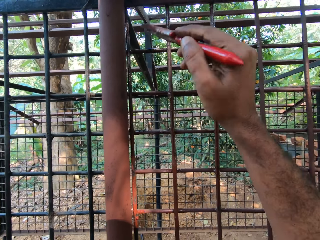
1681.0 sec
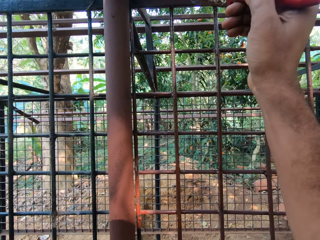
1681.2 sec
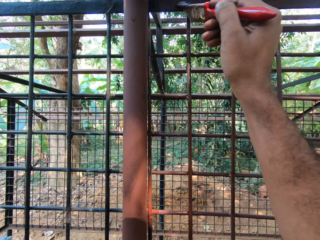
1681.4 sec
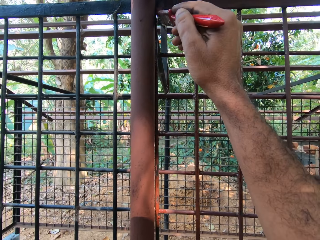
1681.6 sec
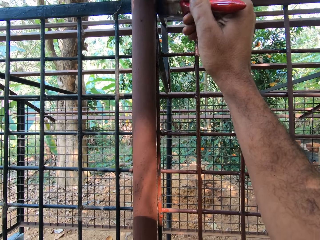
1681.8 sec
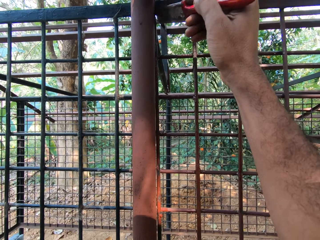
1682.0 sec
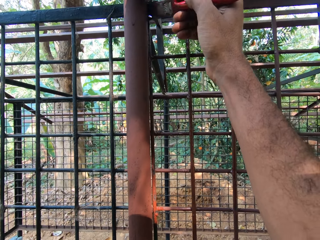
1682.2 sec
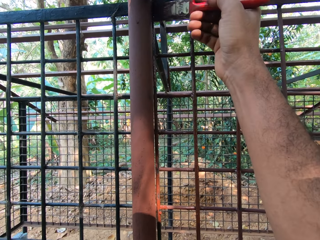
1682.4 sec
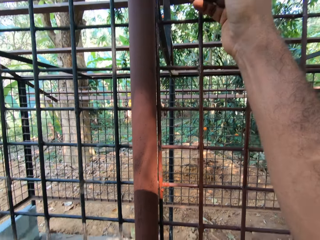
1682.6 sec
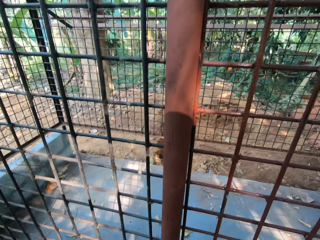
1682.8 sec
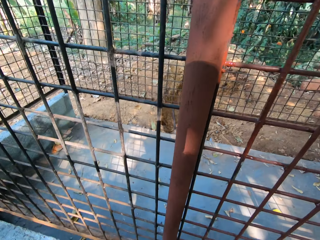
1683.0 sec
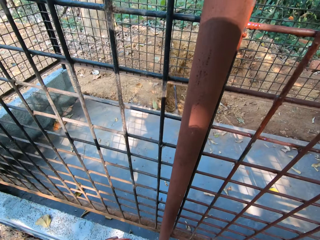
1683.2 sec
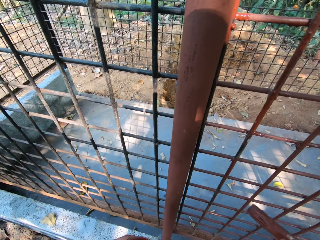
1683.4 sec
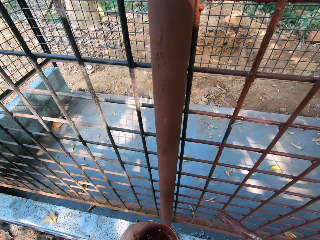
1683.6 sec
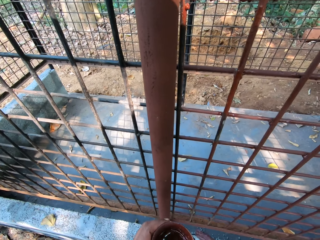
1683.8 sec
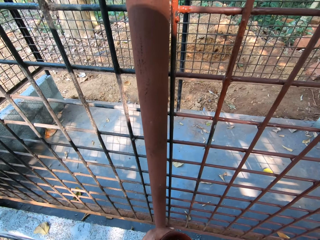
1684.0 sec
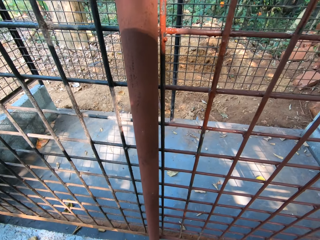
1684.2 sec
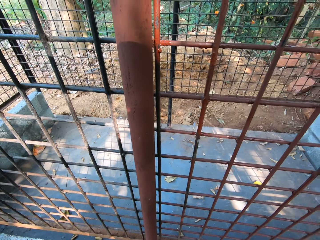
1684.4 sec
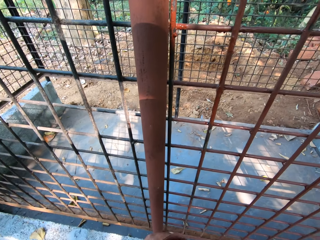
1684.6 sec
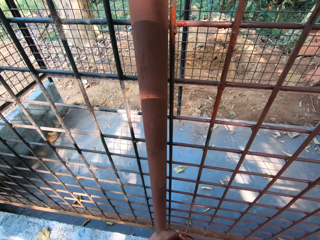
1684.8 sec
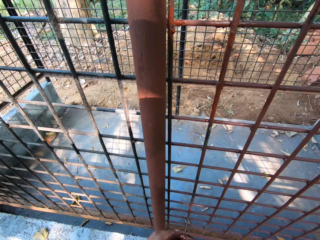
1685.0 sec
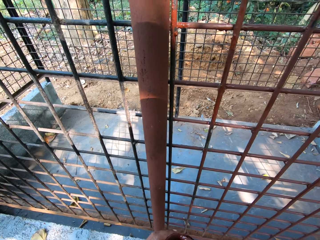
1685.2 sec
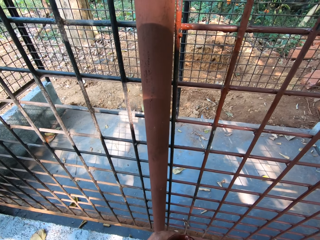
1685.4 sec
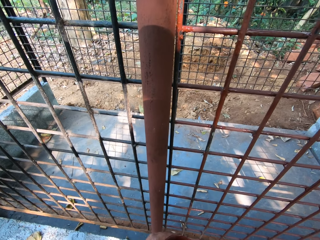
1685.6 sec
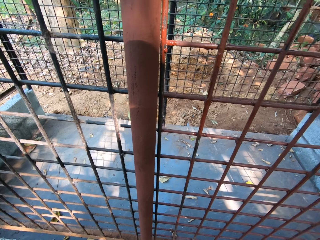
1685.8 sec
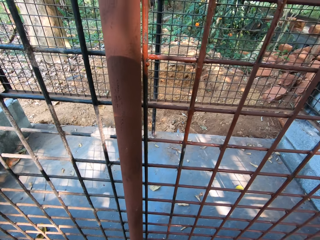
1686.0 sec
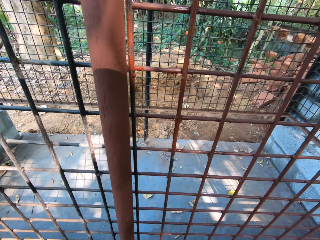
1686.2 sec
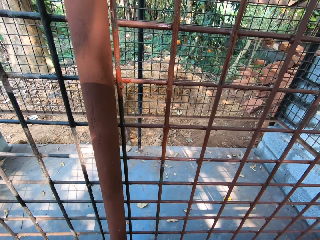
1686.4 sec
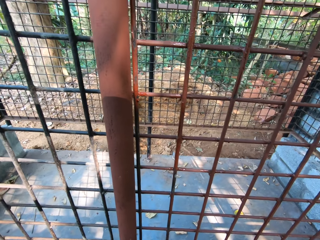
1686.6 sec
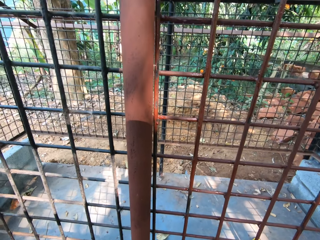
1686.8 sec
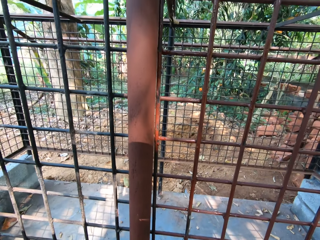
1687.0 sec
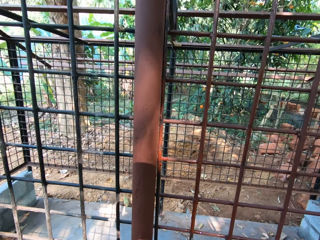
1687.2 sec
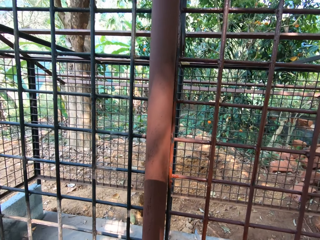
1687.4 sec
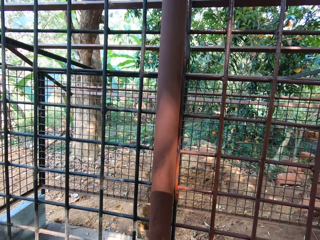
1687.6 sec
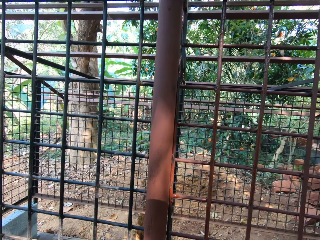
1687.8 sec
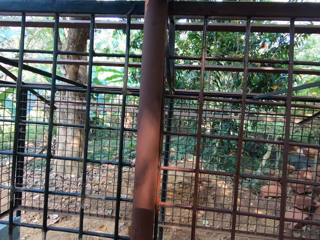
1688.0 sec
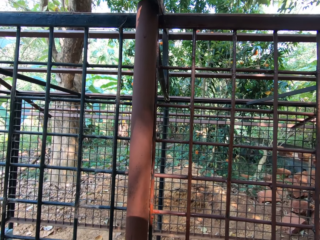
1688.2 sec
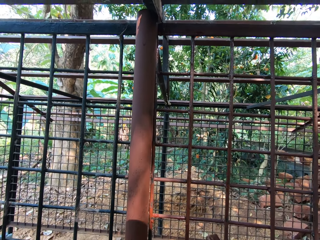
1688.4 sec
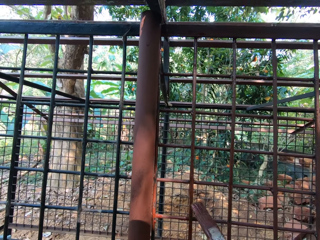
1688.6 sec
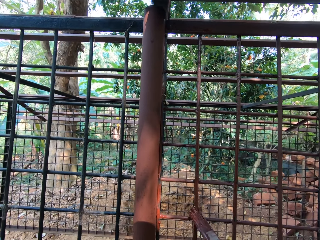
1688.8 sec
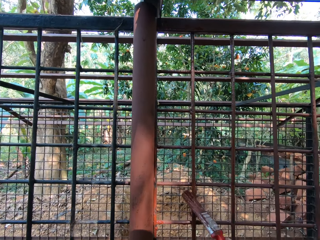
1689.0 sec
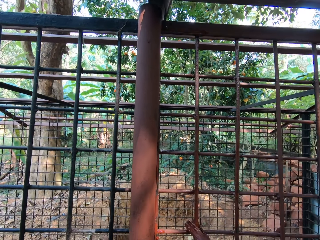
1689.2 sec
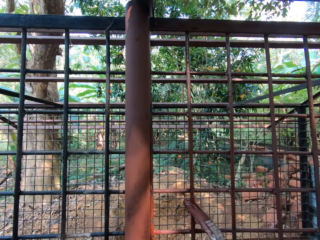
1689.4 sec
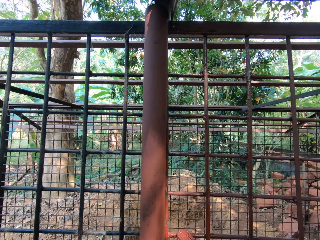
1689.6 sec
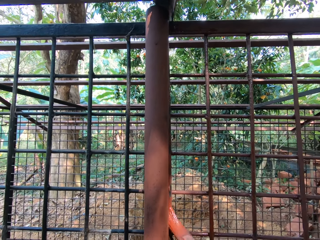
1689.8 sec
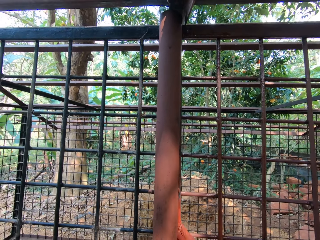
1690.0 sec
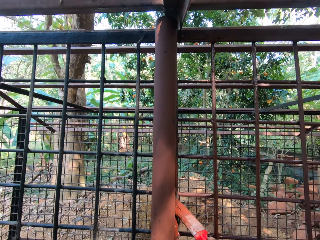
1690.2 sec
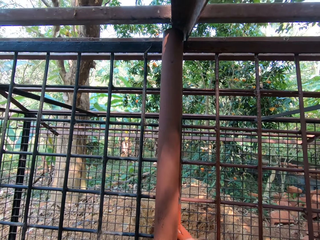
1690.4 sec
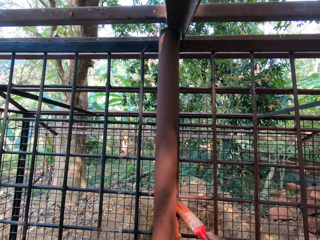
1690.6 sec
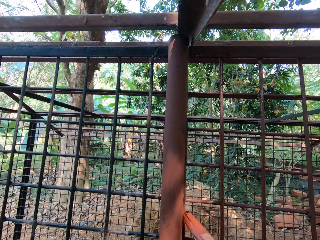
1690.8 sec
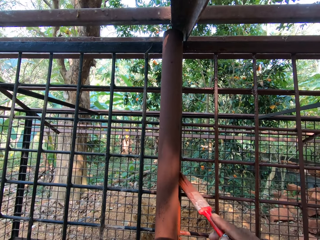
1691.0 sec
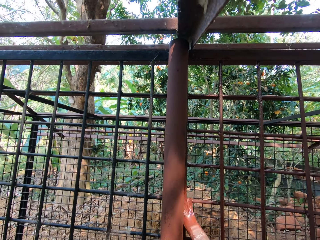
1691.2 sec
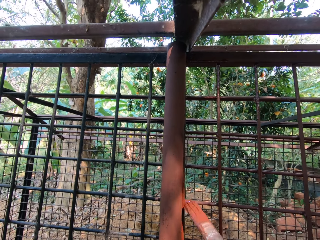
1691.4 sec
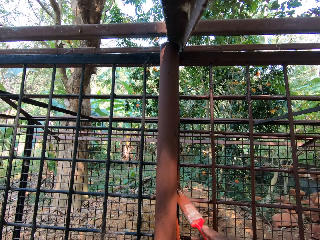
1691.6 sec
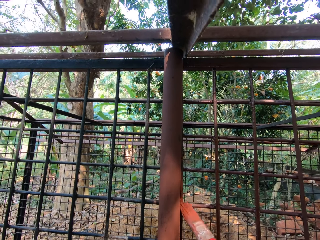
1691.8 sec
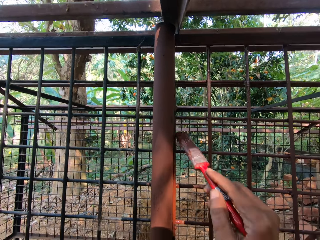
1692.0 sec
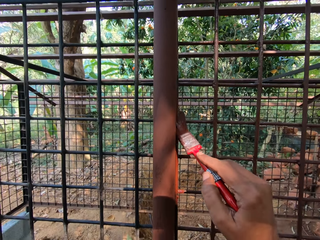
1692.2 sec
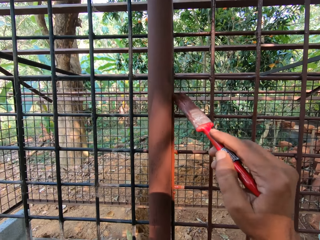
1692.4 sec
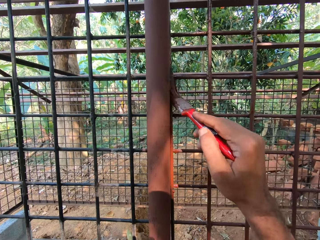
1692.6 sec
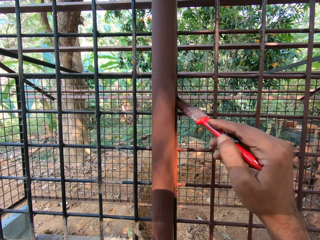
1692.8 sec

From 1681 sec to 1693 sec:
The camera wearer dips the paint brush in the paint can with his right hand. He wipes the paint brush on the paint can with his right hand. He paints the cage with the paint brush in his right hand.

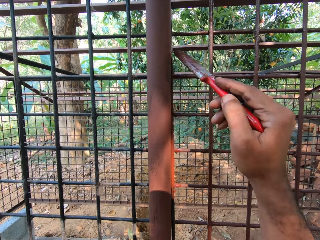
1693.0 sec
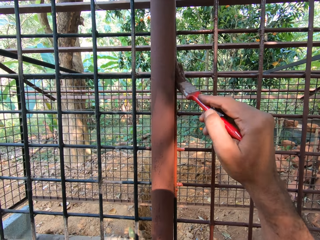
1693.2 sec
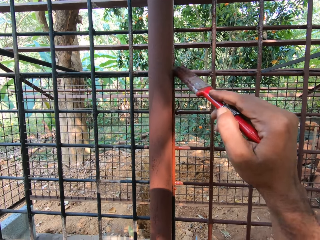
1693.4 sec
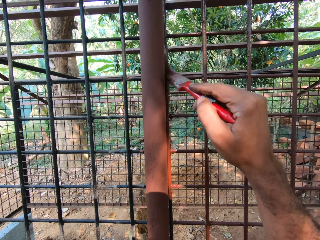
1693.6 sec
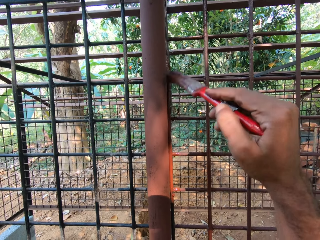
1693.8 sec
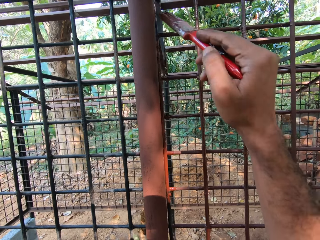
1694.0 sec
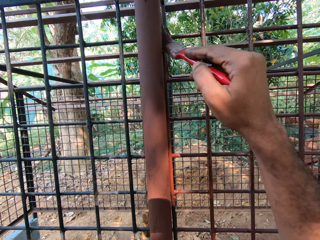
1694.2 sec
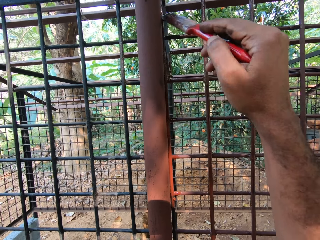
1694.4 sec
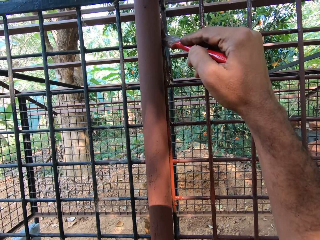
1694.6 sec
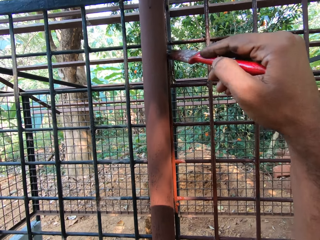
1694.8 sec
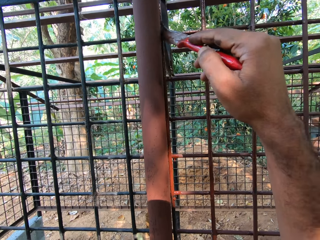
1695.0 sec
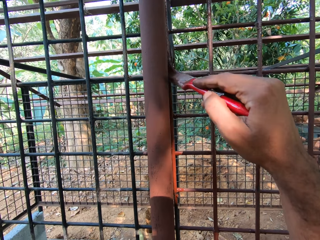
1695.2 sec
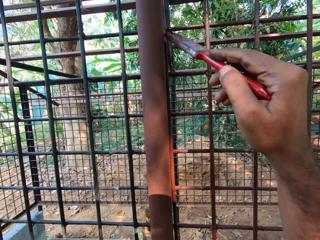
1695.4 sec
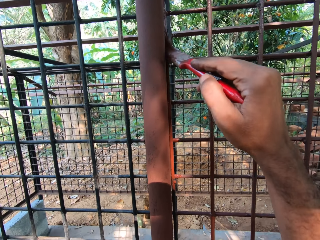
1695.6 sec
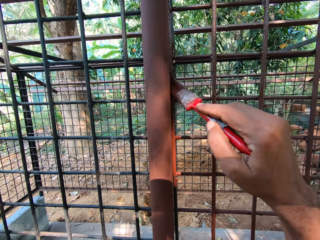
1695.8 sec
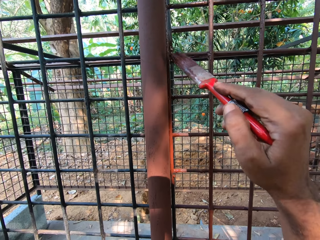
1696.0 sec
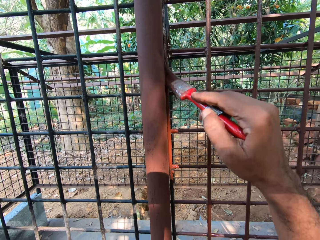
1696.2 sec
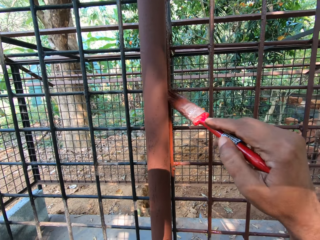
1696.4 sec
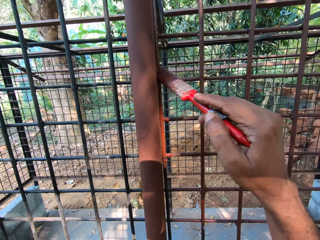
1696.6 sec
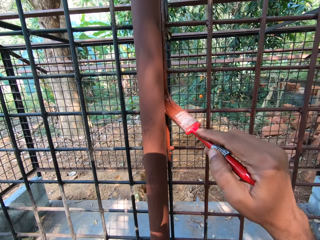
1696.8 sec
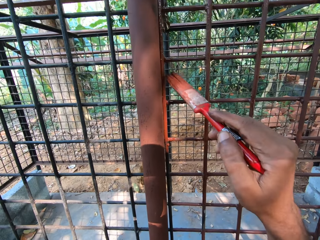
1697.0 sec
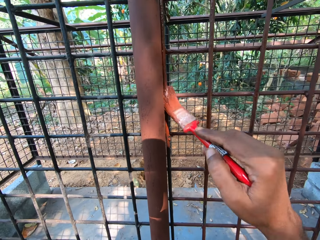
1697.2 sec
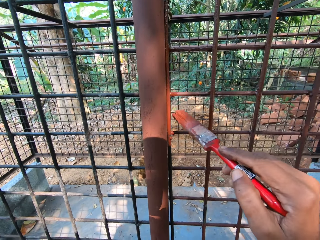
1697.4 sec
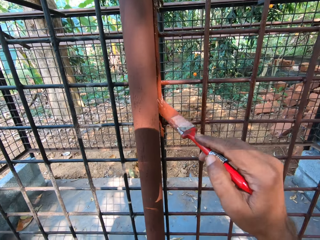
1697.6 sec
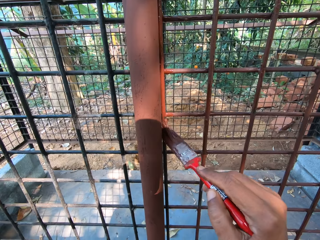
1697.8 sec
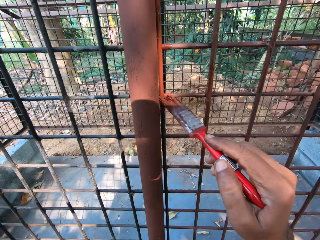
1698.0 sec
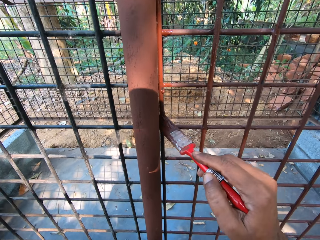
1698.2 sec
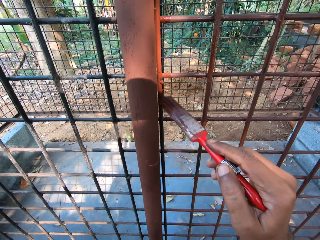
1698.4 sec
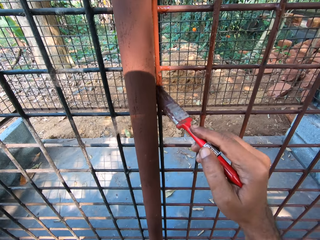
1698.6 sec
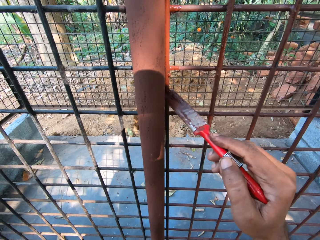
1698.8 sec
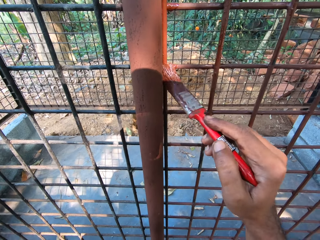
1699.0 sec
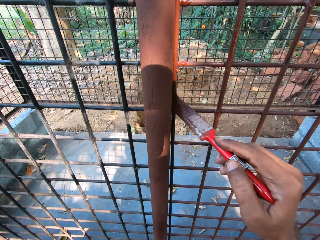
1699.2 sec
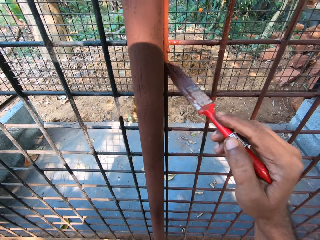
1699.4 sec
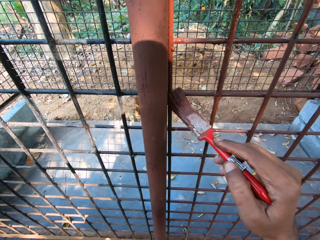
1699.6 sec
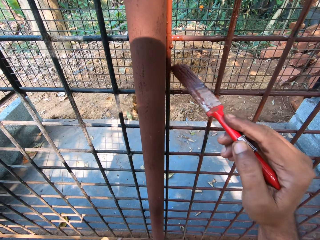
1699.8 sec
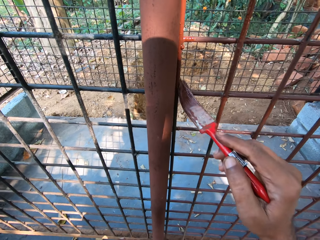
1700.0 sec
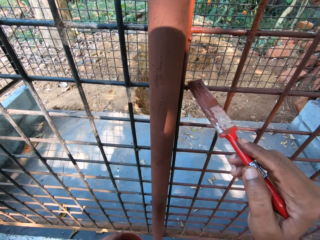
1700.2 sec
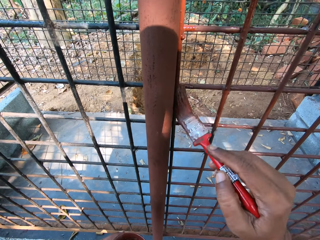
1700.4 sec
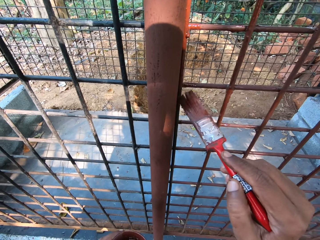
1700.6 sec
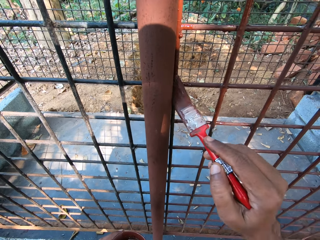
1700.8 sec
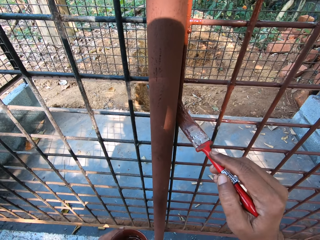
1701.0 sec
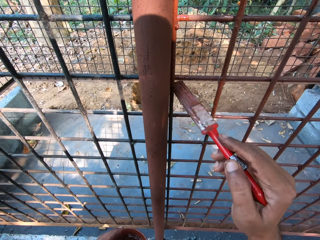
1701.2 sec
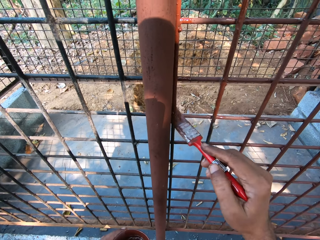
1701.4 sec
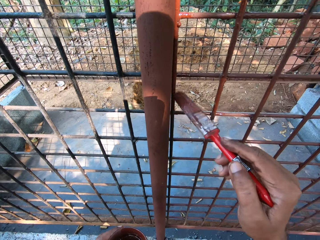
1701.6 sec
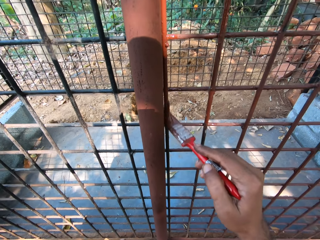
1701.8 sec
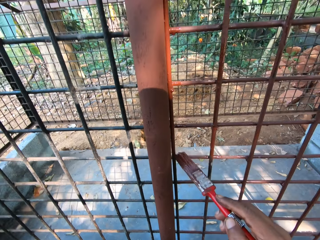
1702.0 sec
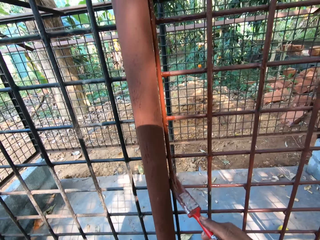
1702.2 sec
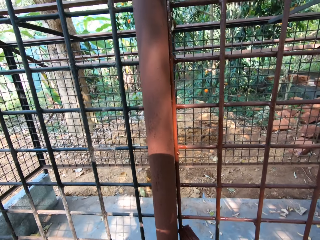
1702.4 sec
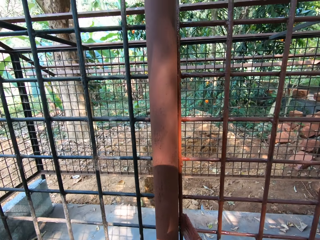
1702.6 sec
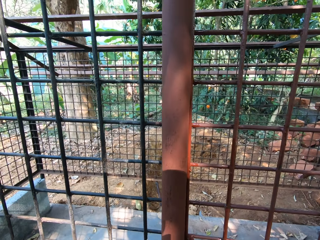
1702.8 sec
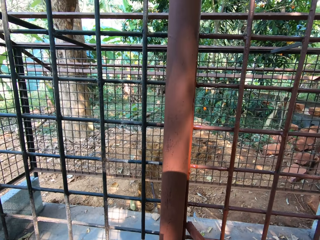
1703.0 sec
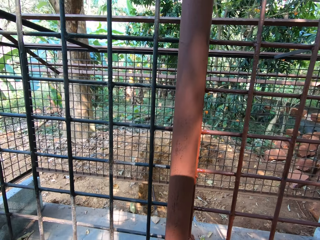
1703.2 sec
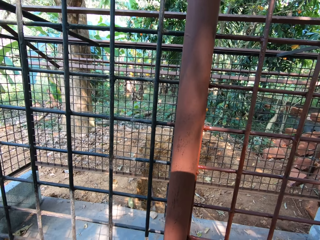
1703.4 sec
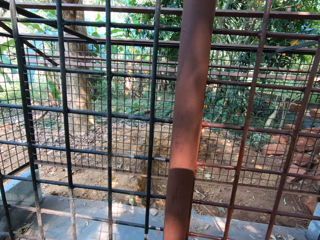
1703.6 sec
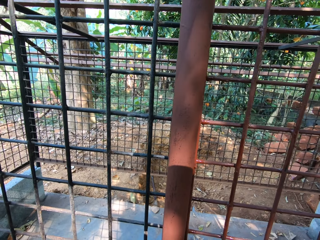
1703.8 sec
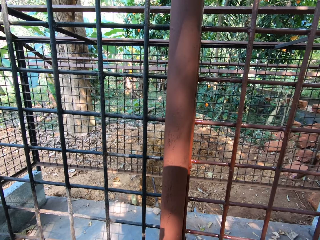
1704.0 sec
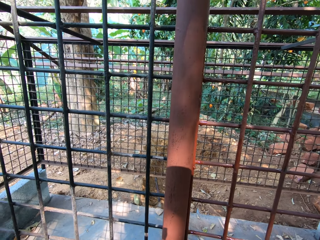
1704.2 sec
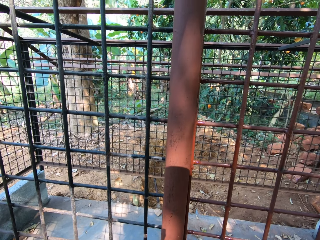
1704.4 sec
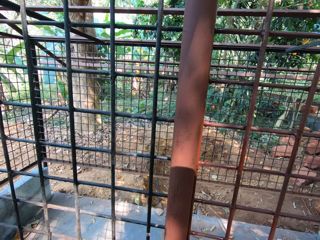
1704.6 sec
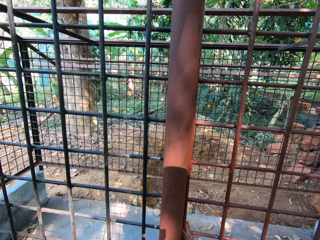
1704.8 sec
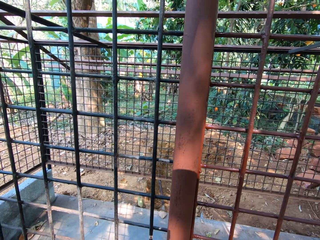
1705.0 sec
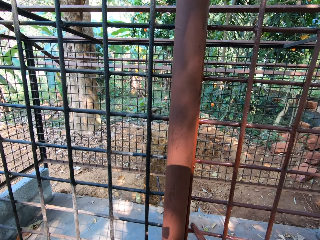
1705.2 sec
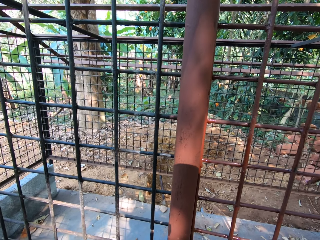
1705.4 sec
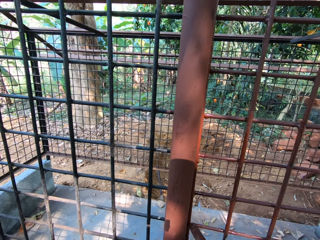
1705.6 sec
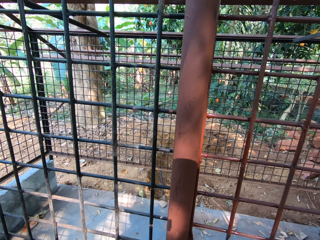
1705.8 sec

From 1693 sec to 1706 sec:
The camera wearer interacts with a man.
